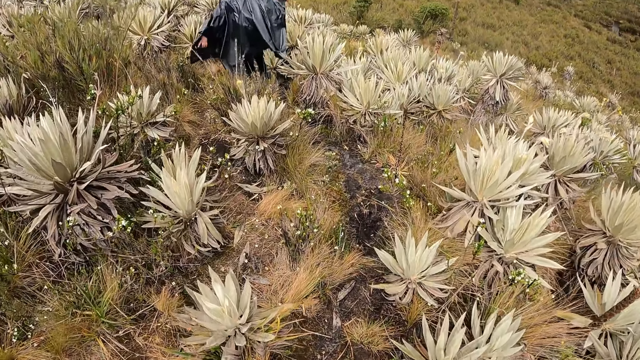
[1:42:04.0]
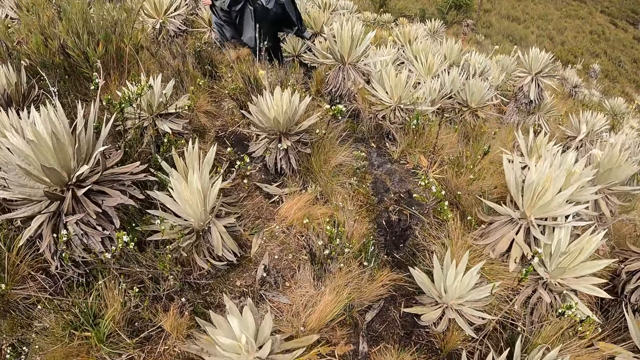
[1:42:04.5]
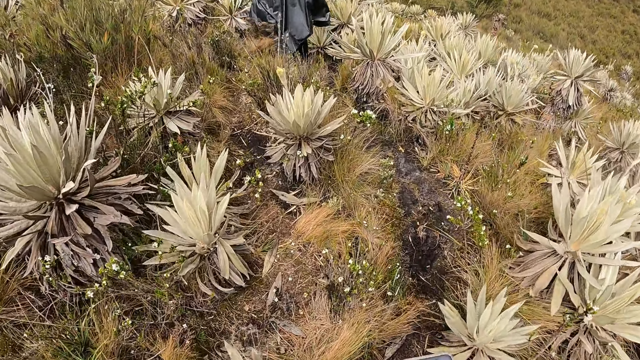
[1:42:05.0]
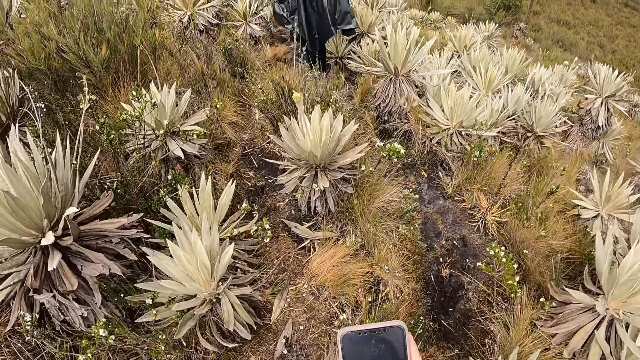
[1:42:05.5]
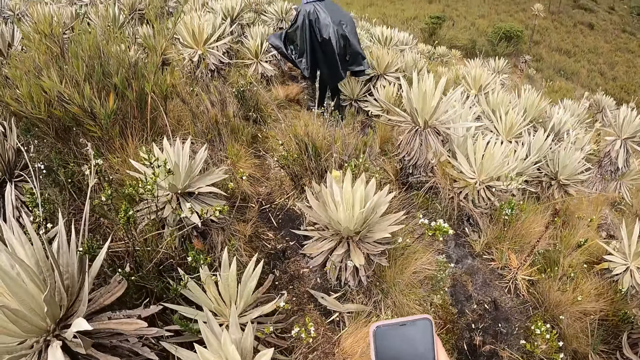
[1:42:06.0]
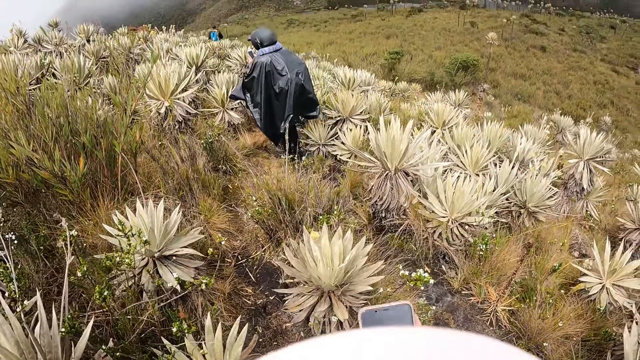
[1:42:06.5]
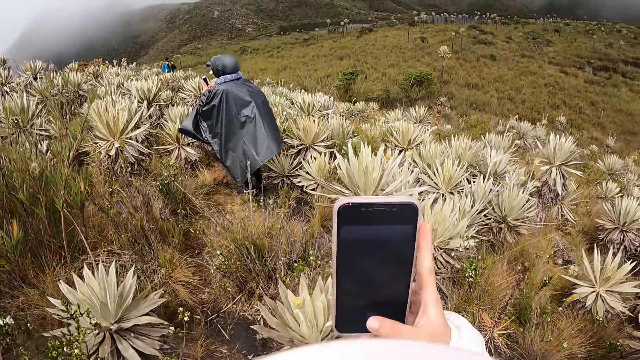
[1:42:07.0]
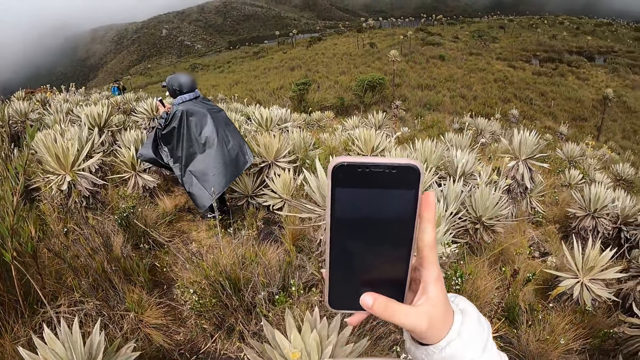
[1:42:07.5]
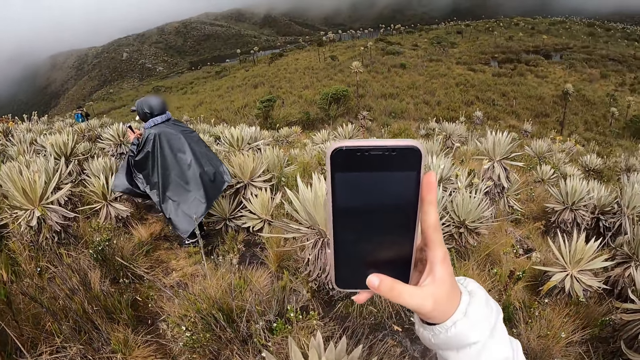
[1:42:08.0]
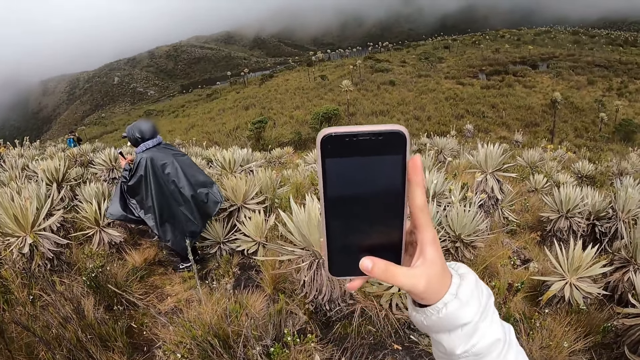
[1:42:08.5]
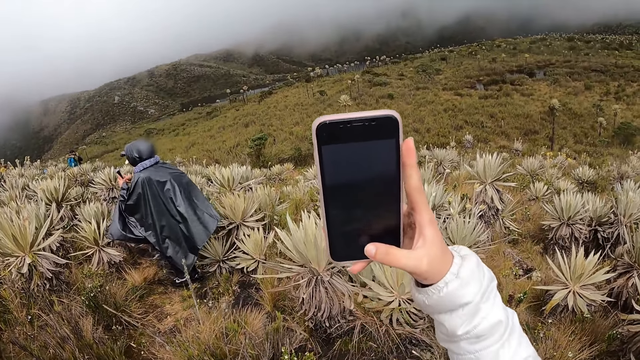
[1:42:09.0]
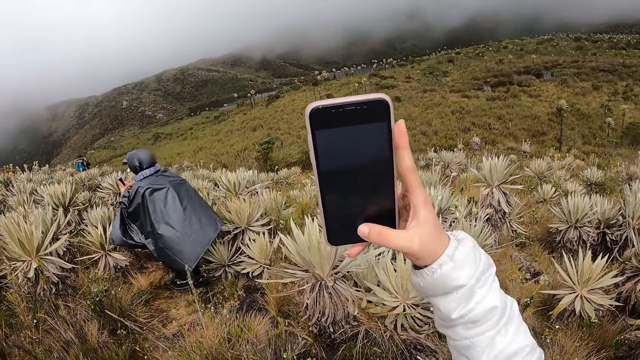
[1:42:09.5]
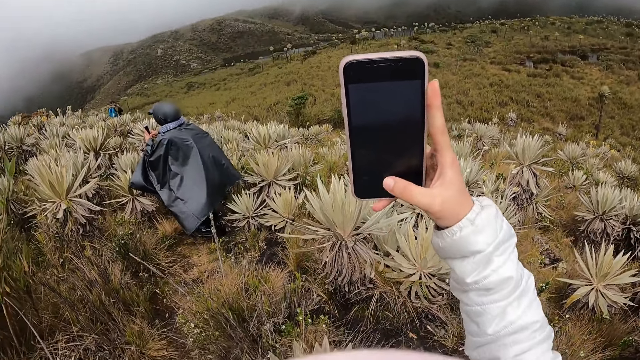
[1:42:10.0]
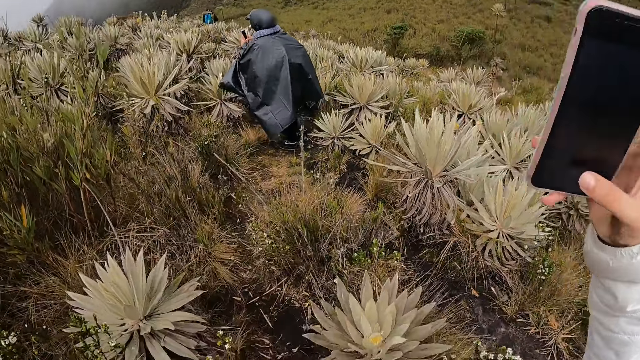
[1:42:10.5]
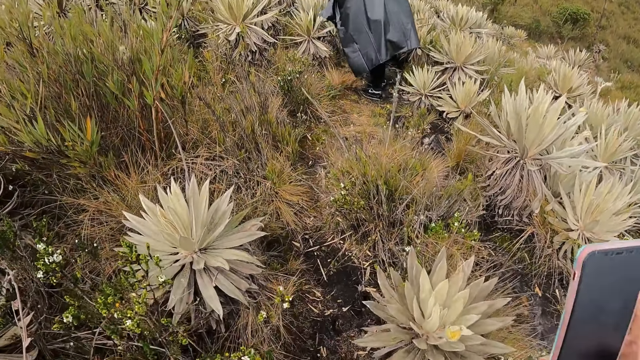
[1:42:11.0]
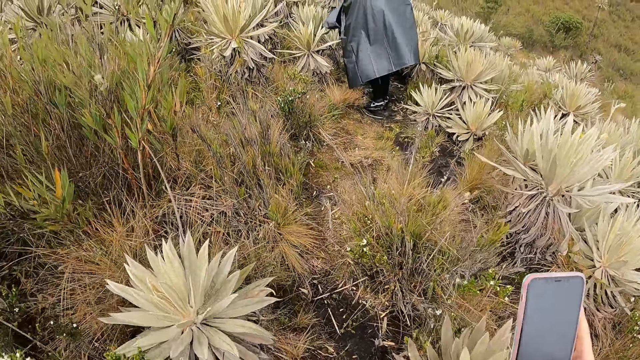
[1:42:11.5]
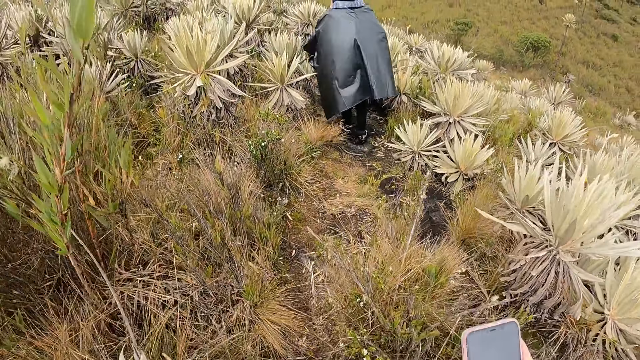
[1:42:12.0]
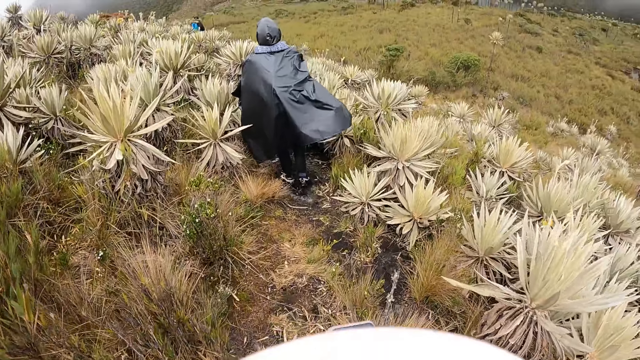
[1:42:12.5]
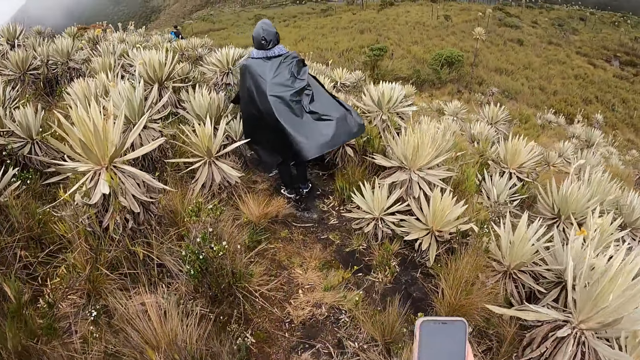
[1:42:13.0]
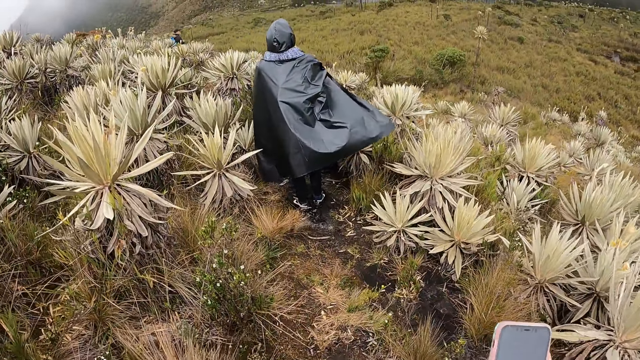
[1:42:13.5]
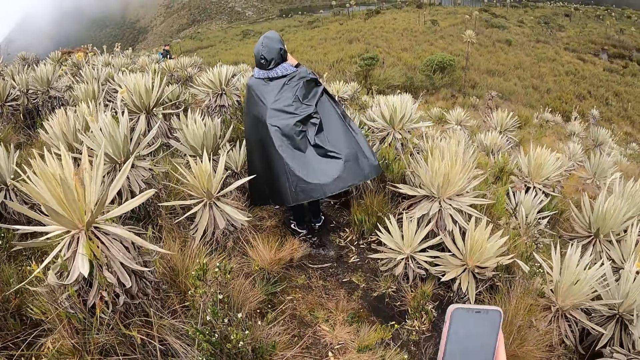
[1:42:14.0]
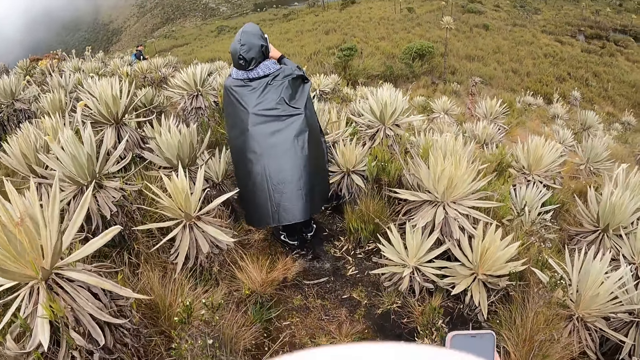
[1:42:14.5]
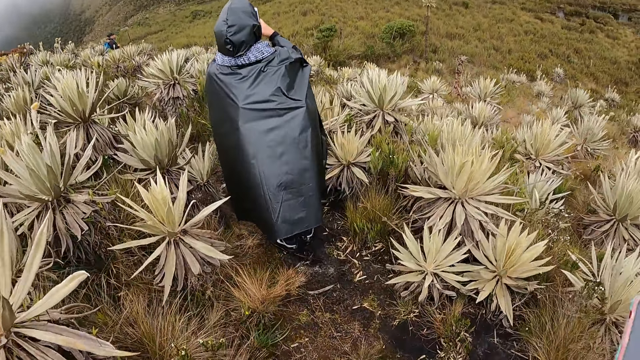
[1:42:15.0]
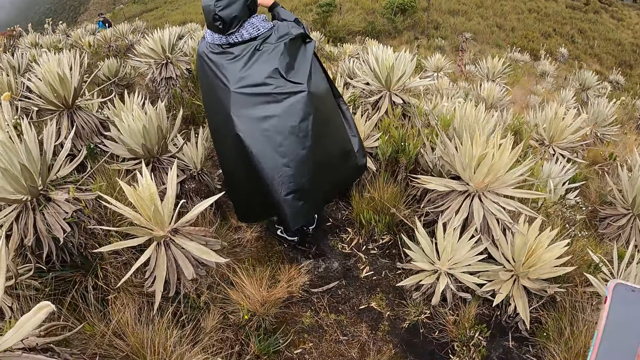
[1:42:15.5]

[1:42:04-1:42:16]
The camera wearer holds the phone with both hands. She holds the phone with her right hand. She takes photos with the phone. A woman holds the phone with both hands. The camera wearer walks outside.

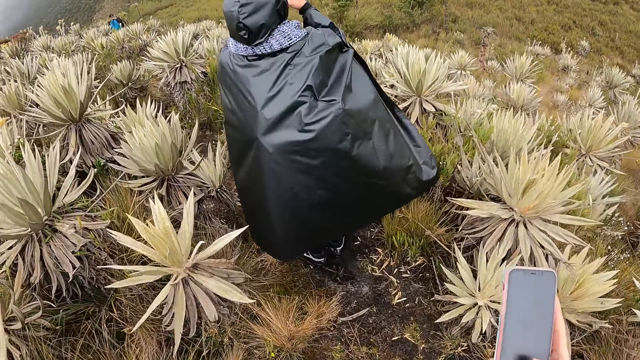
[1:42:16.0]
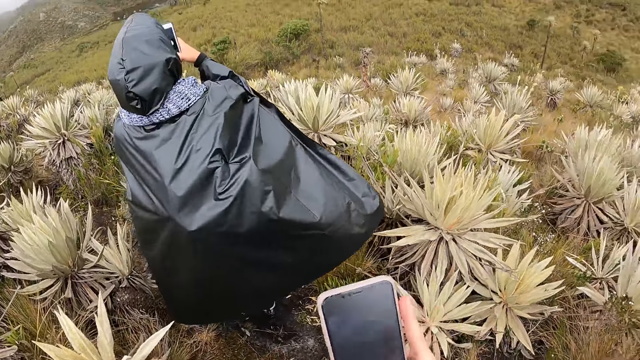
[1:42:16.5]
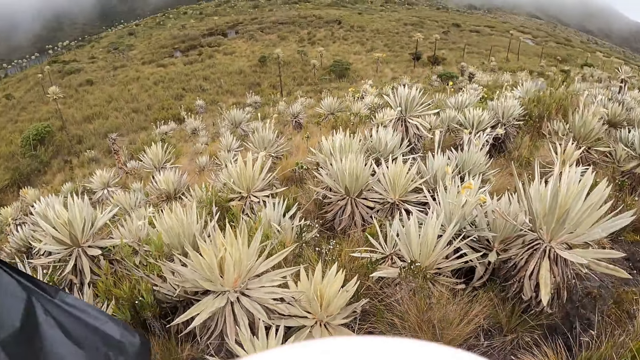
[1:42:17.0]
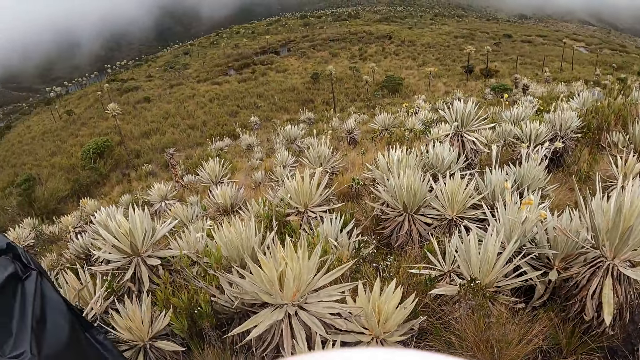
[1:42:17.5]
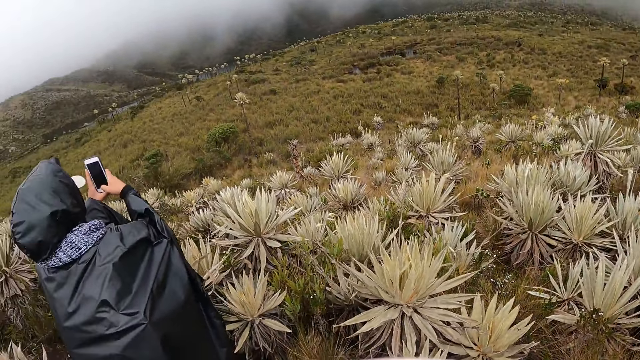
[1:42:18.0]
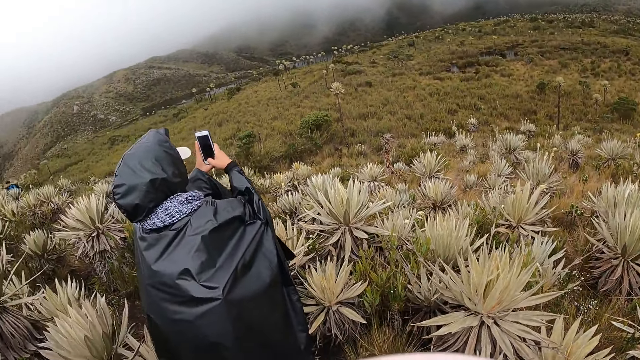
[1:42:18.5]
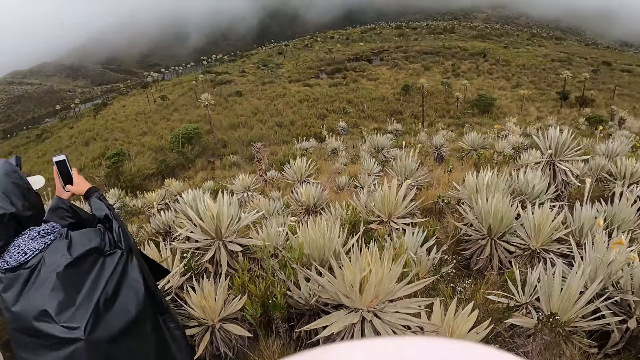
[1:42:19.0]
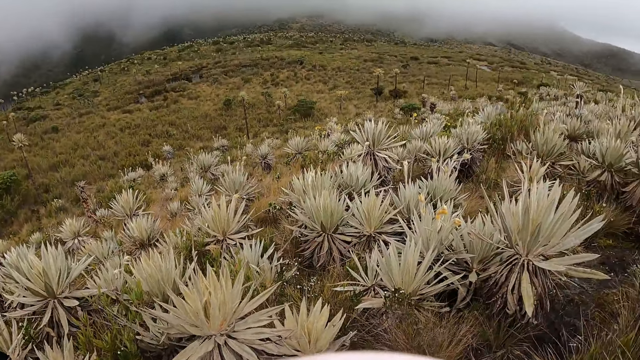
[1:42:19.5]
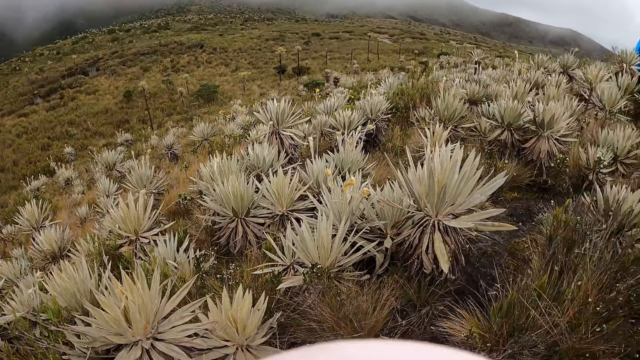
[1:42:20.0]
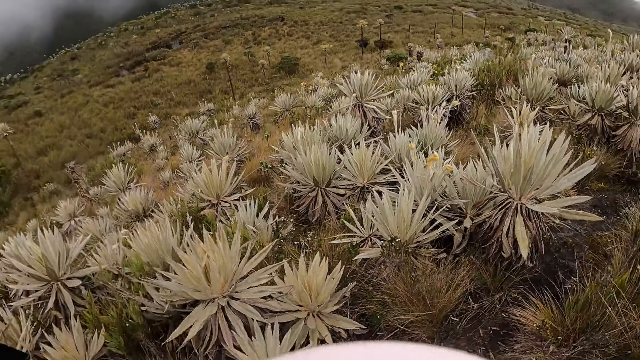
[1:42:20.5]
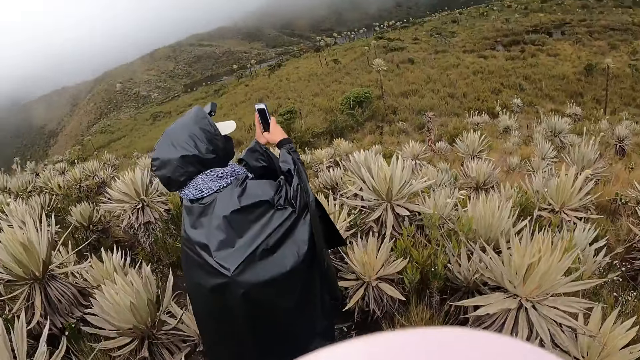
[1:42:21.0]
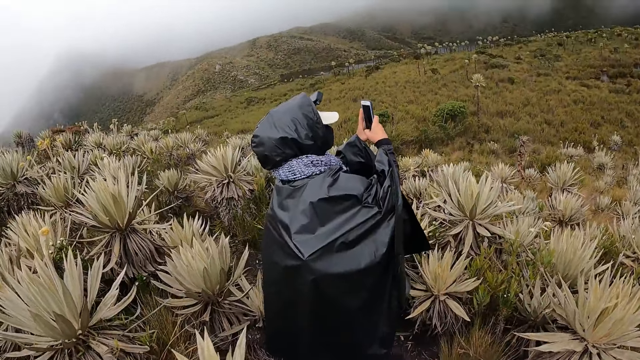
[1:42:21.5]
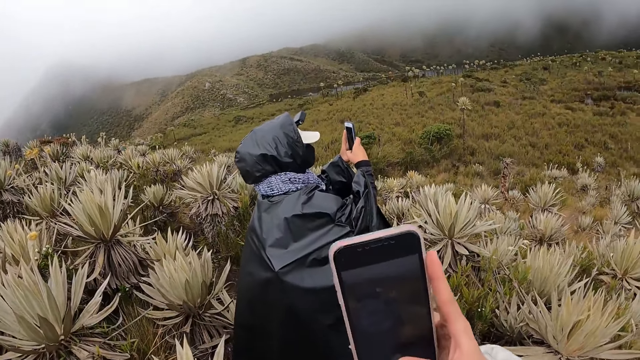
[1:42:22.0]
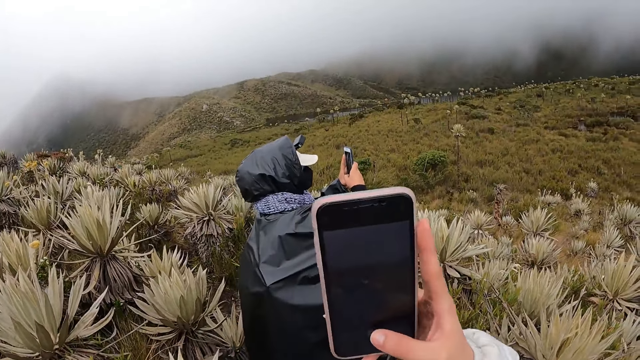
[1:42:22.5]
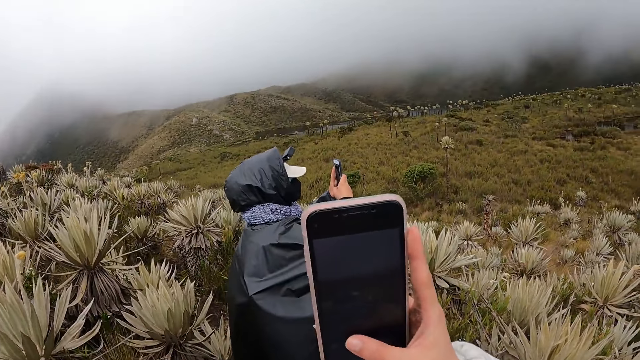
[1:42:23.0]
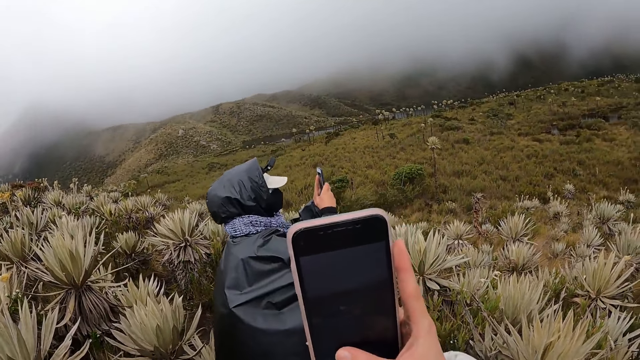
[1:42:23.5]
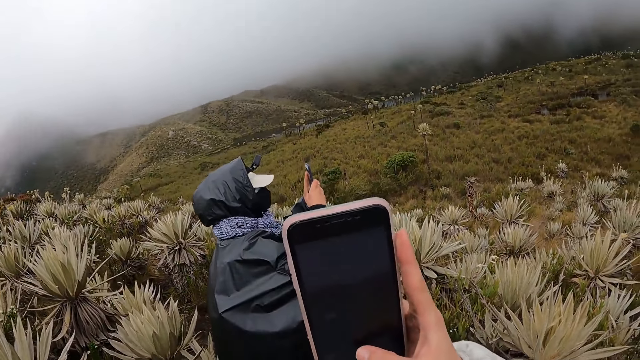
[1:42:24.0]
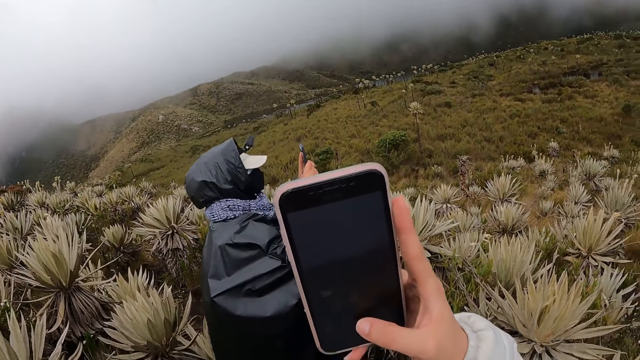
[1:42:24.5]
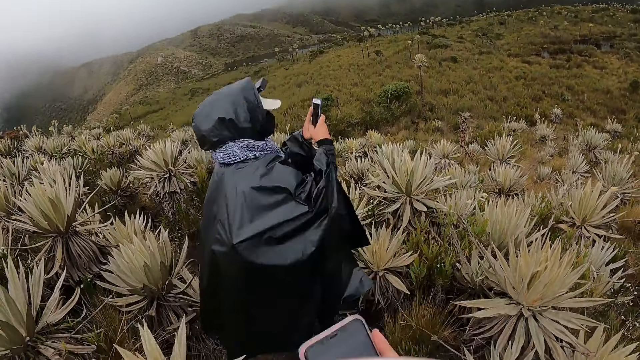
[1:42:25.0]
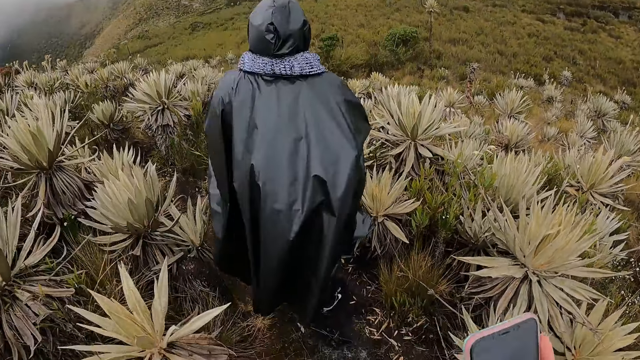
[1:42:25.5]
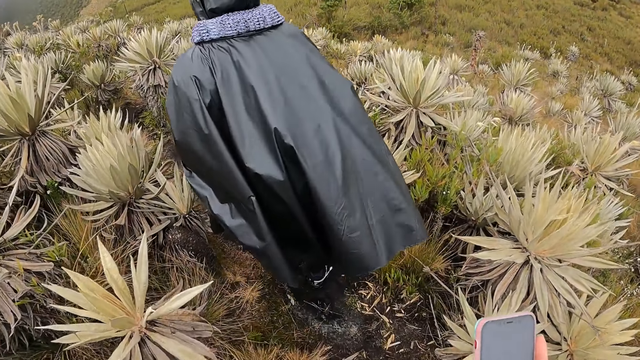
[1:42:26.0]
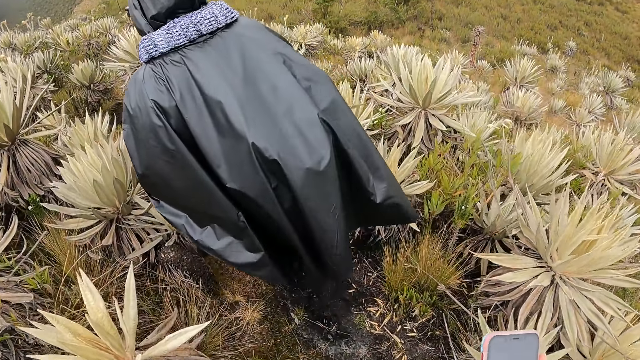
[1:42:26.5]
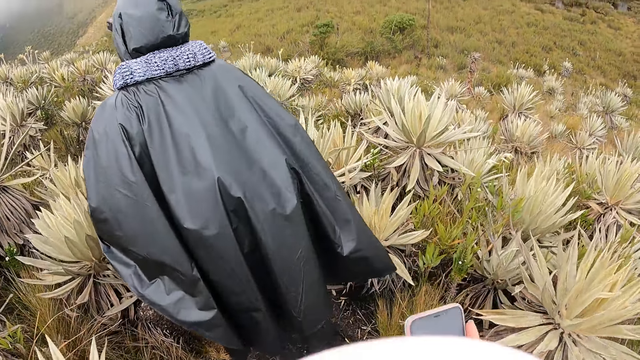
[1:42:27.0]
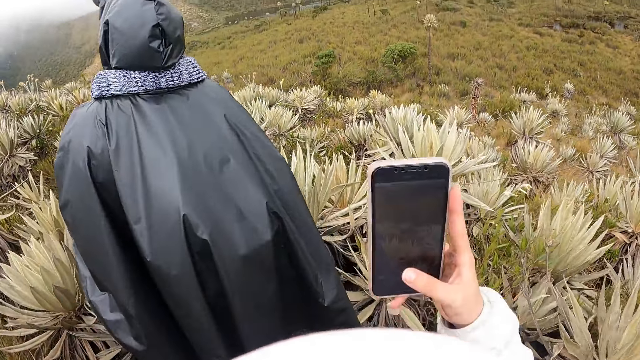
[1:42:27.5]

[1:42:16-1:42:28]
The camera wearer stands outside. They take photos with a phone. They walk outside.
